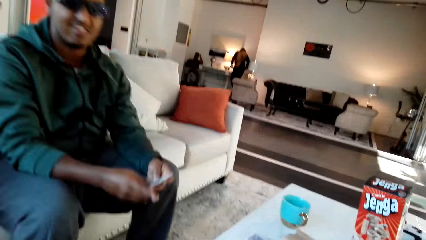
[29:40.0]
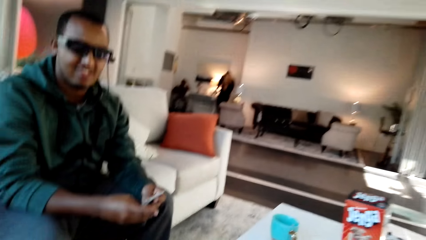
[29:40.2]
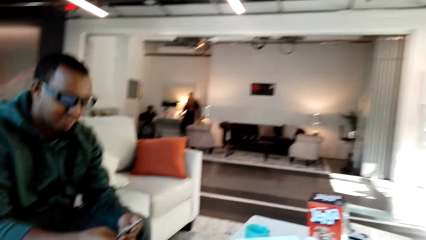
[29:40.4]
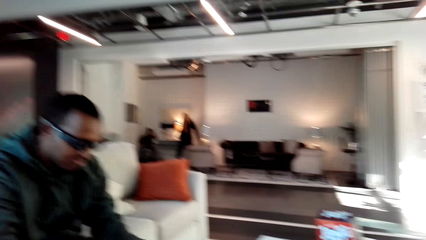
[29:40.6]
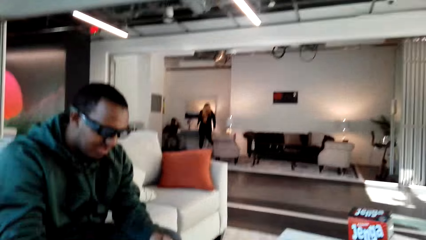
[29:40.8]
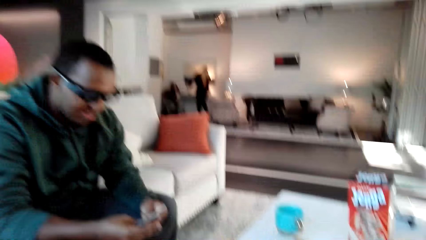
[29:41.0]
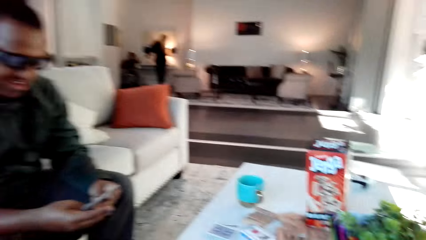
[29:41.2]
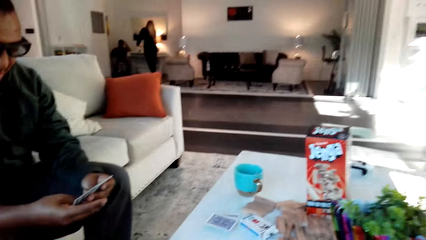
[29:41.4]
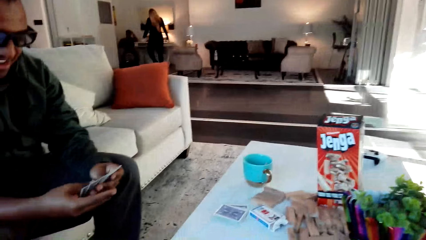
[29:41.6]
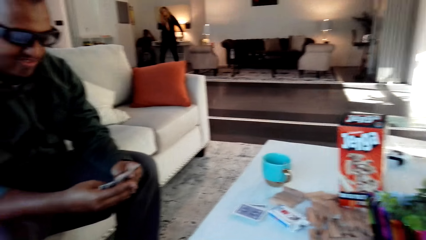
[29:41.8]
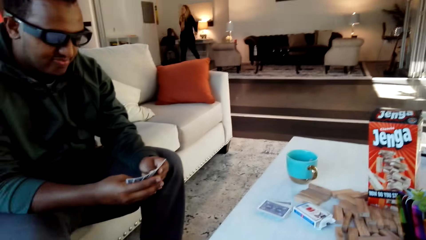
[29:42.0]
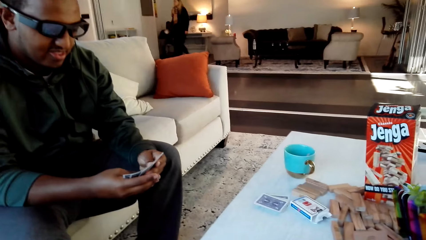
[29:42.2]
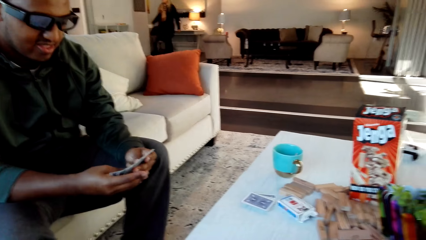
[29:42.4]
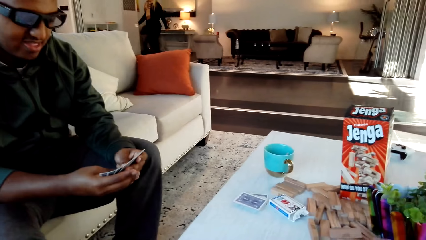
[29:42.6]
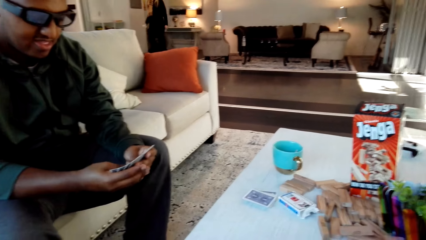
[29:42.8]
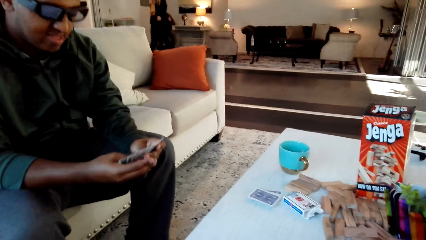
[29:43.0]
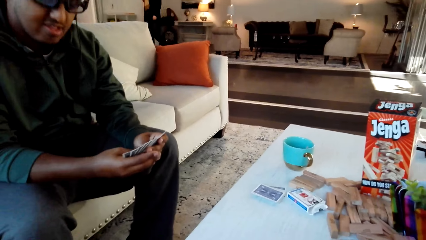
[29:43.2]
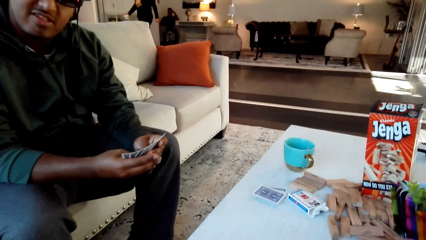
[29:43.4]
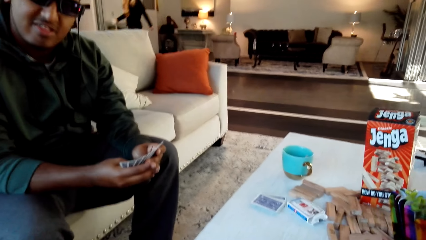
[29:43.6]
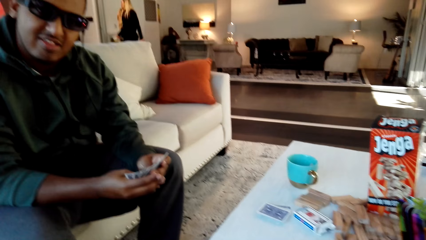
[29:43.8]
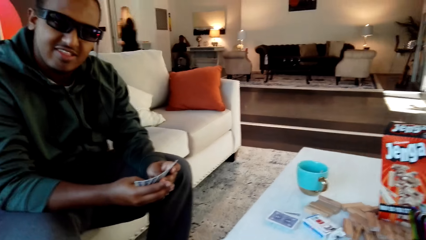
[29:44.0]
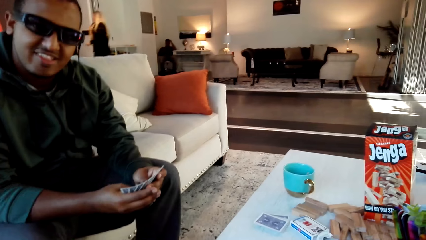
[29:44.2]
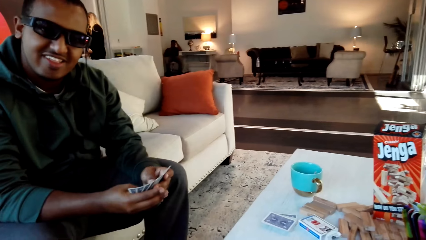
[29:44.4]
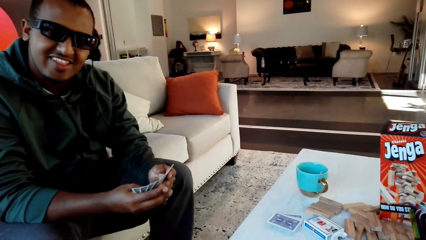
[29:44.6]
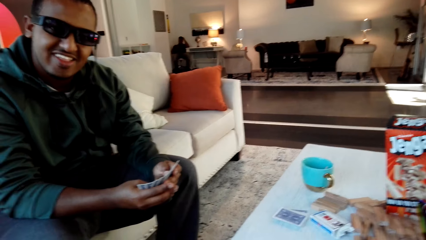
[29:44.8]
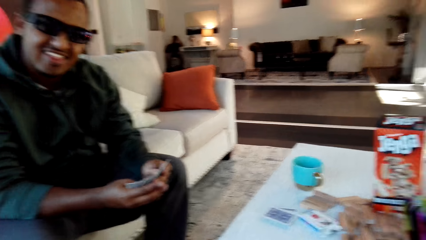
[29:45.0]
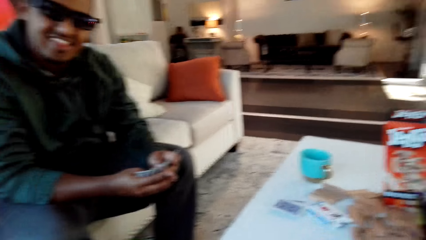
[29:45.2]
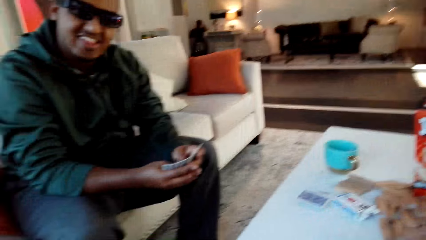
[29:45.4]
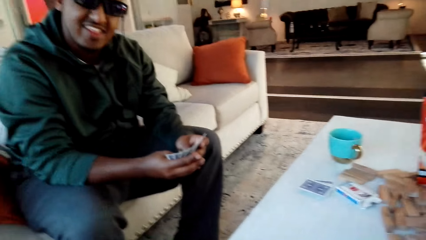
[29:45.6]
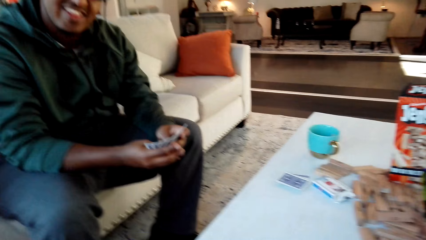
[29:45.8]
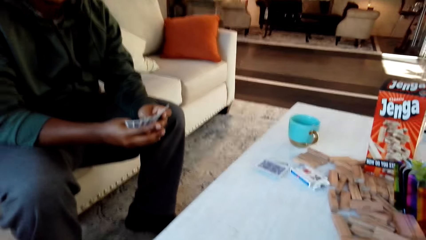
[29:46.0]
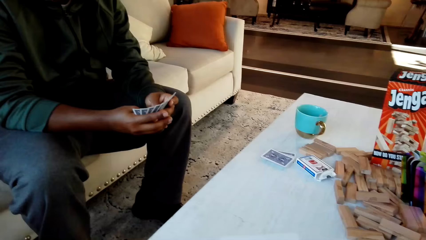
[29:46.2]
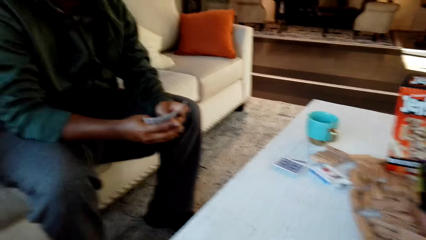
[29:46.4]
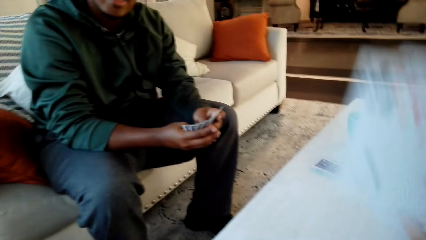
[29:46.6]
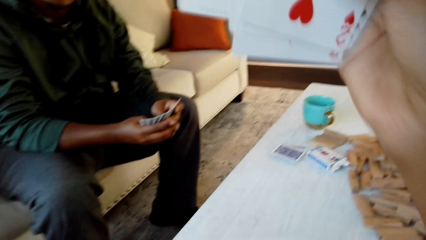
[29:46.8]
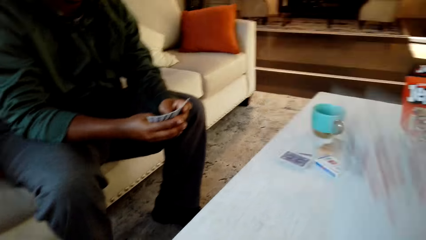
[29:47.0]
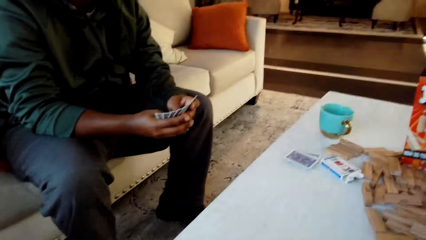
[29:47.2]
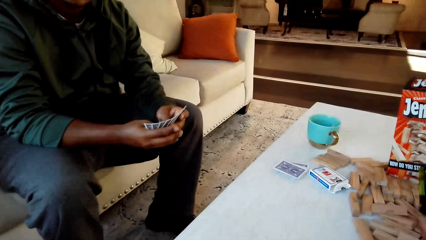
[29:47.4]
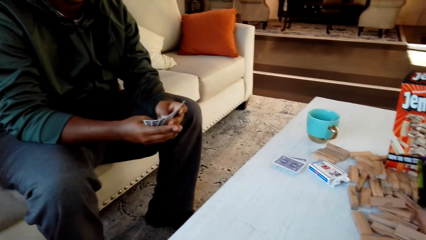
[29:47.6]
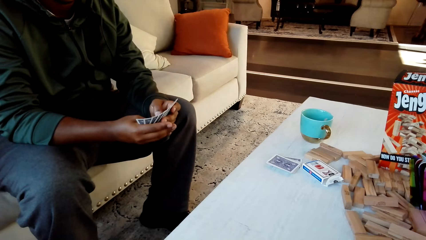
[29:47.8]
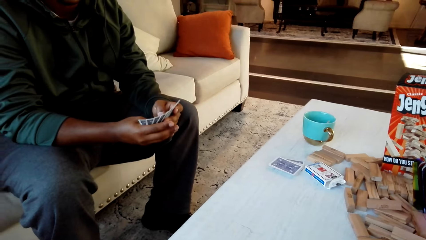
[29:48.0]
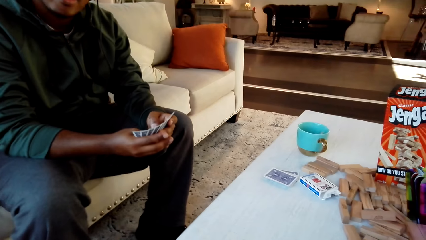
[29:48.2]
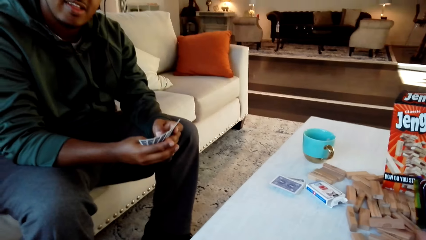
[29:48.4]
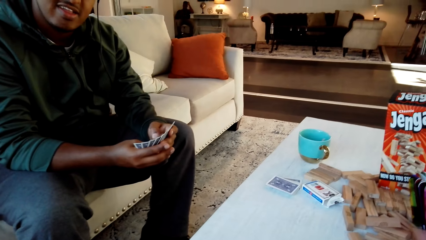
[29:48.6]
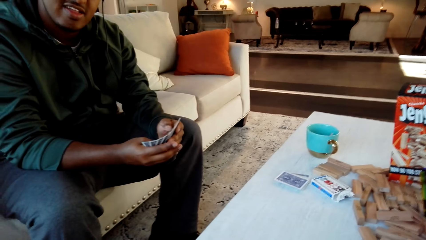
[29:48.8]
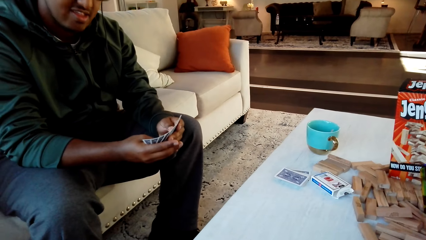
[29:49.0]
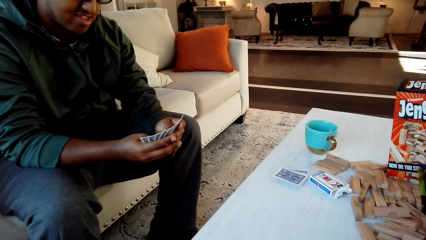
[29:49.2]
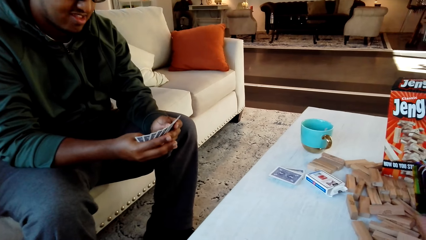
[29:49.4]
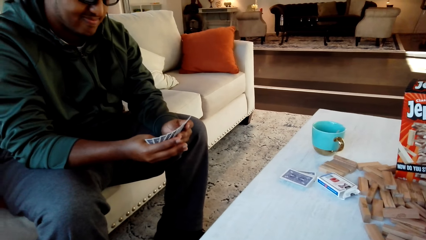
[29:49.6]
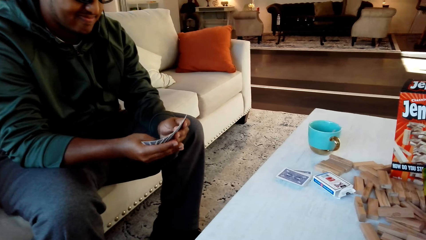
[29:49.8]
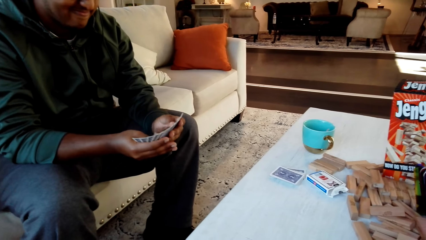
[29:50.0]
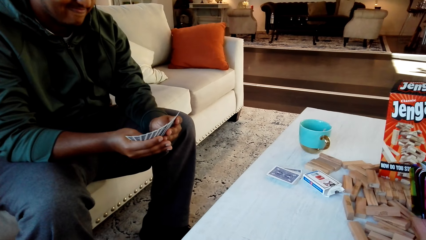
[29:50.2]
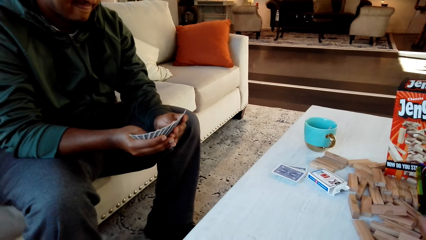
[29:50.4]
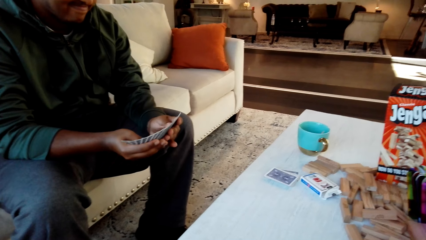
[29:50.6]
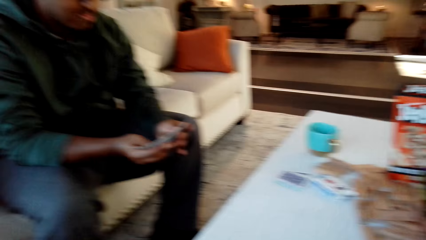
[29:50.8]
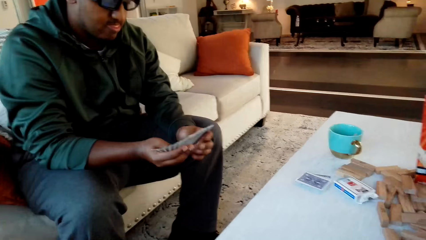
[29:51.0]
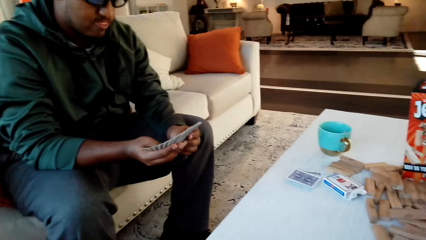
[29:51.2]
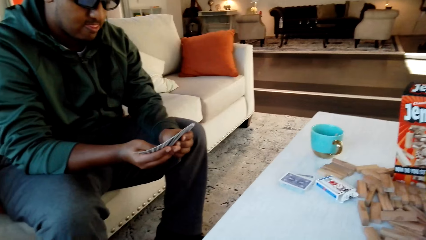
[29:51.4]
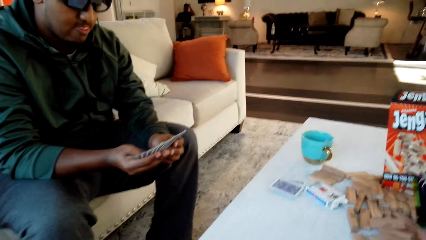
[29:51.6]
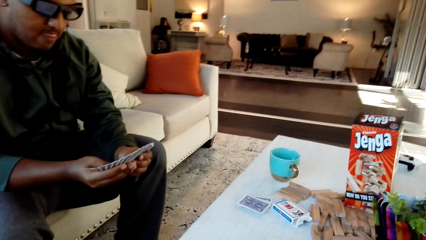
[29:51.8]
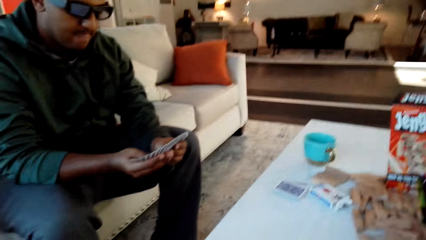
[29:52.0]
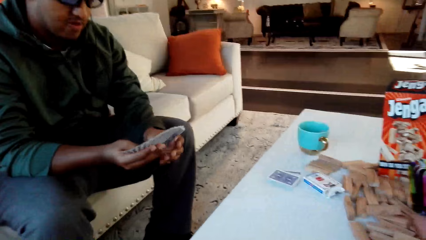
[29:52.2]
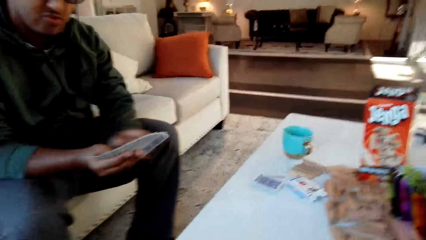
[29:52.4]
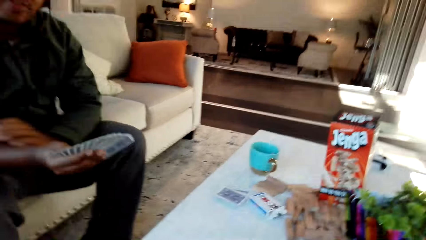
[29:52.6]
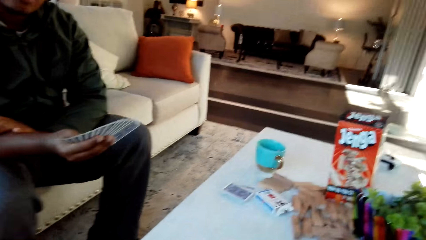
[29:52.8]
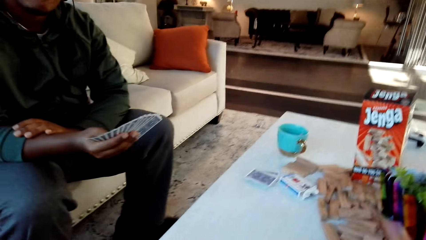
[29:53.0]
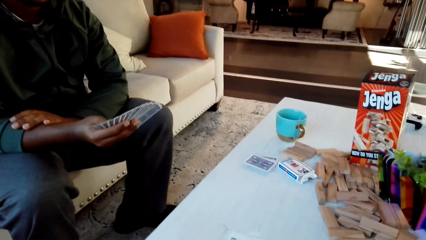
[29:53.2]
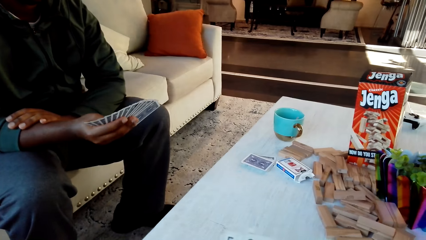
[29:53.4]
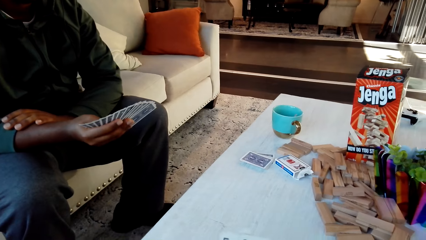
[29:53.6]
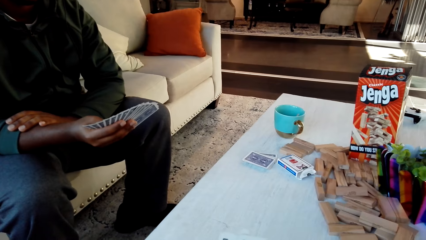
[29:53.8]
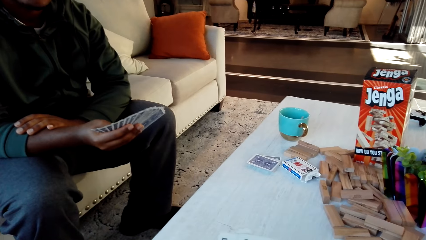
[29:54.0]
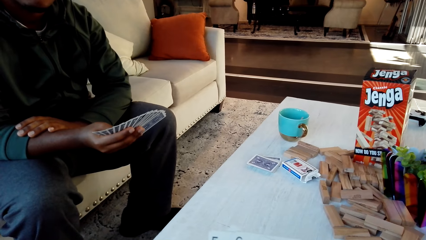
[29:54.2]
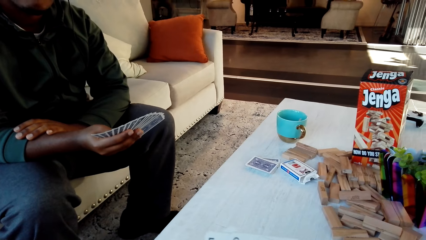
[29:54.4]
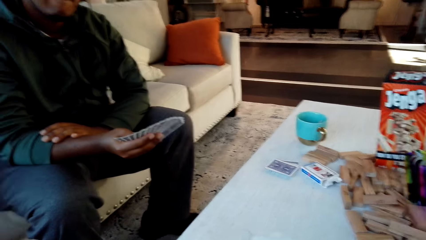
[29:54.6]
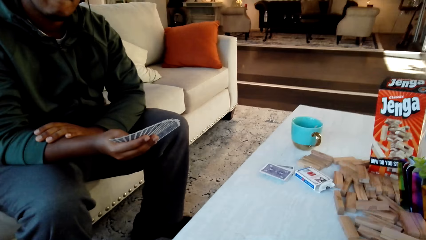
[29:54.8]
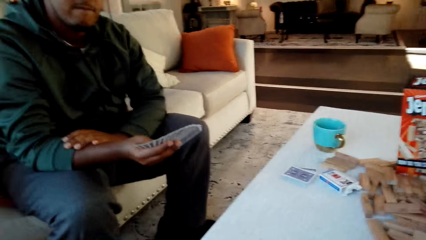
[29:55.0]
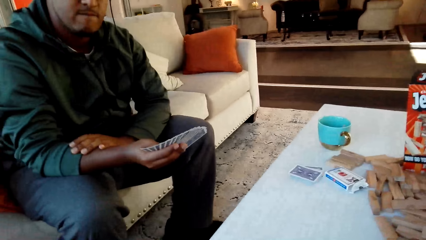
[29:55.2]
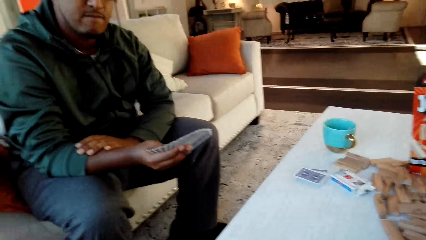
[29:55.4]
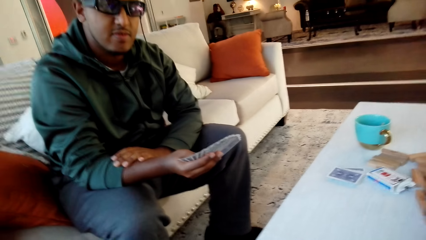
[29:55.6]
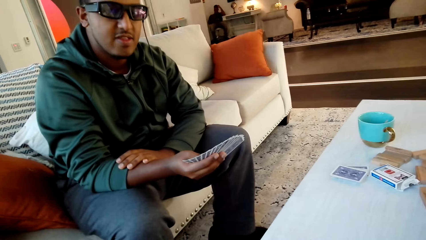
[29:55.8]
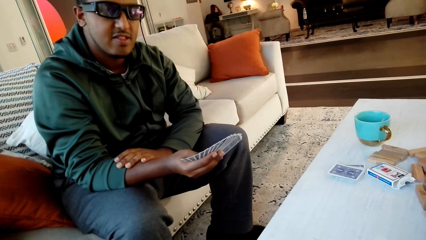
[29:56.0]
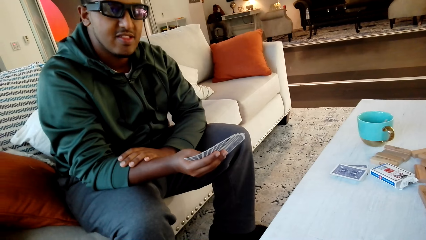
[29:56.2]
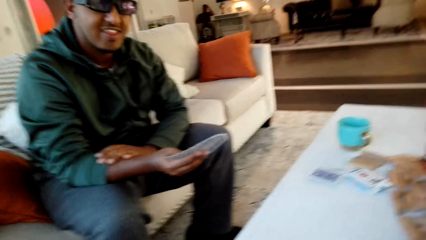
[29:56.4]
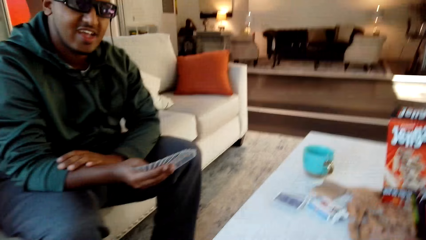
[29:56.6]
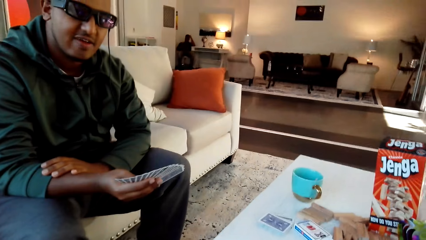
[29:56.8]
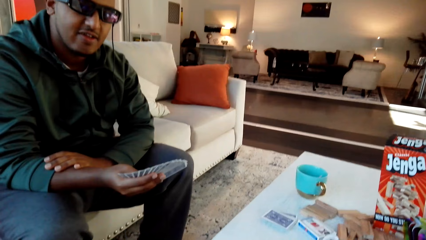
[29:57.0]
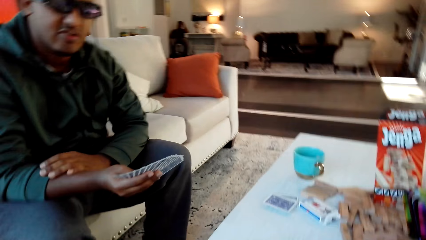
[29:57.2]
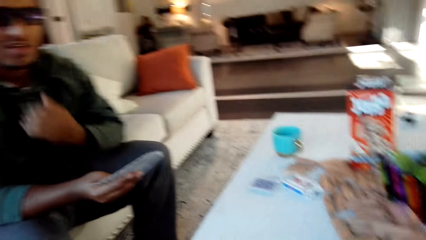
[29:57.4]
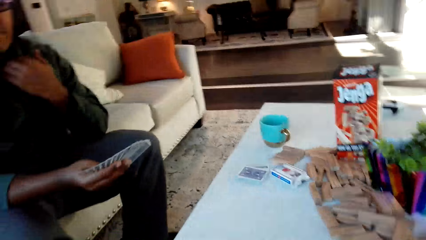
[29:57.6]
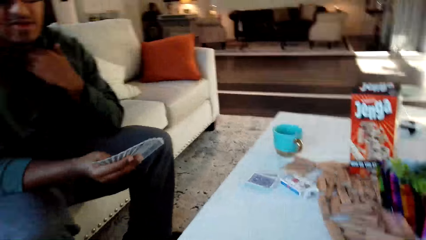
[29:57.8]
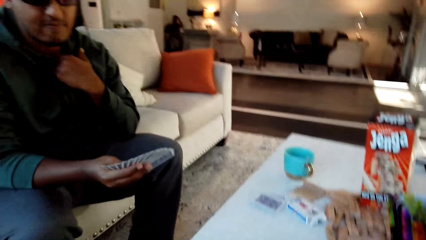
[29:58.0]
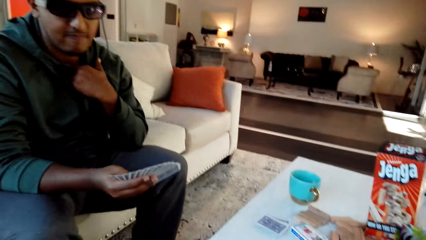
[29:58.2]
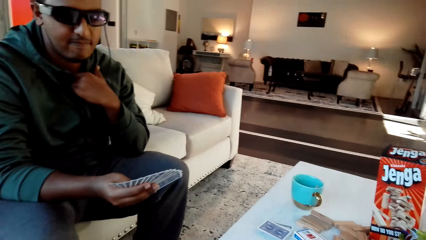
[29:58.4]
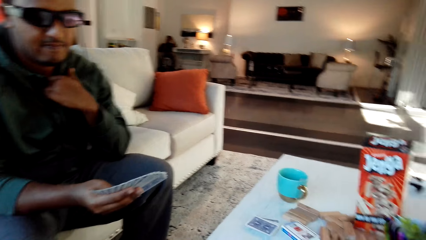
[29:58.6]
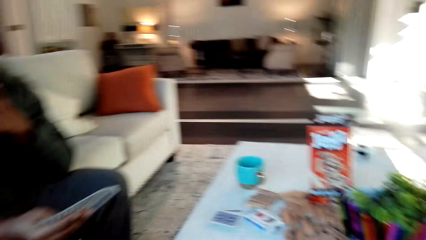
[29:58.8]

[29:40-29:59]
A man checks cards. The camera wearer converses with the man.
